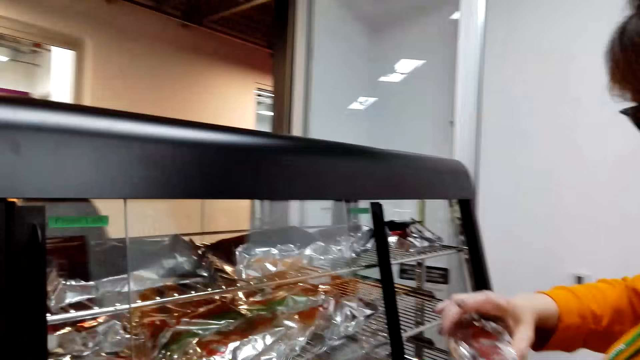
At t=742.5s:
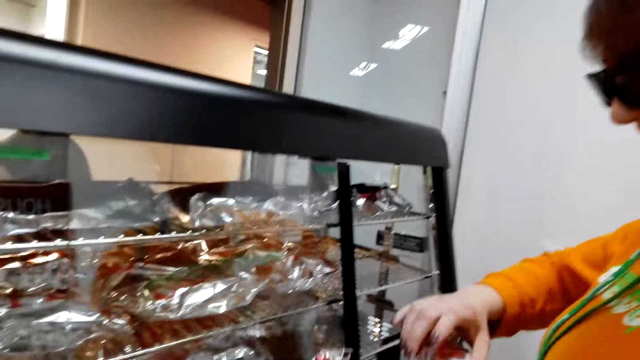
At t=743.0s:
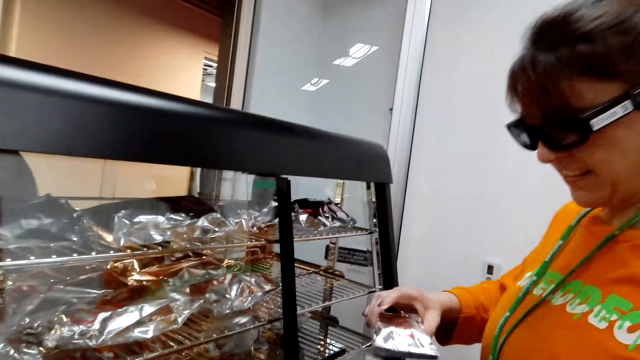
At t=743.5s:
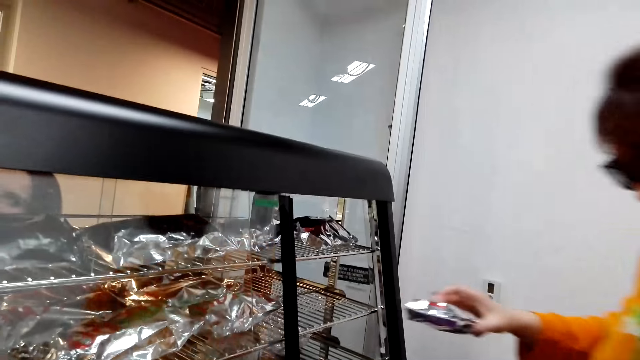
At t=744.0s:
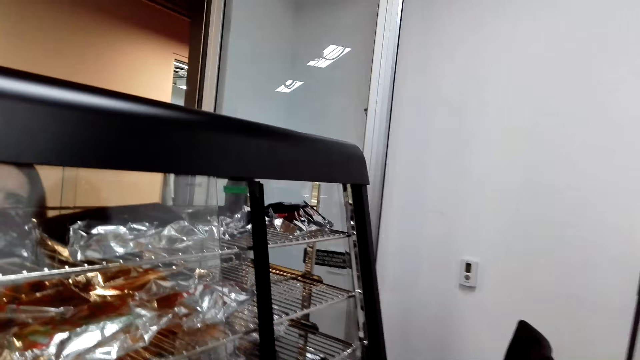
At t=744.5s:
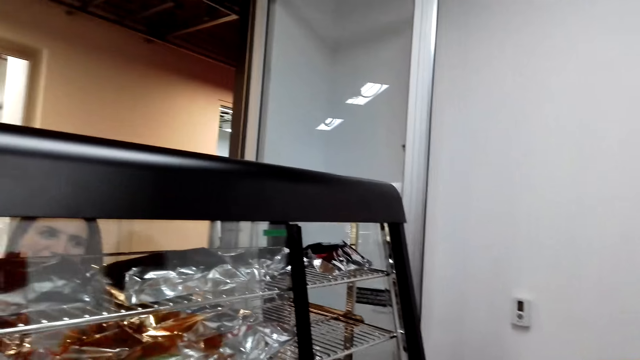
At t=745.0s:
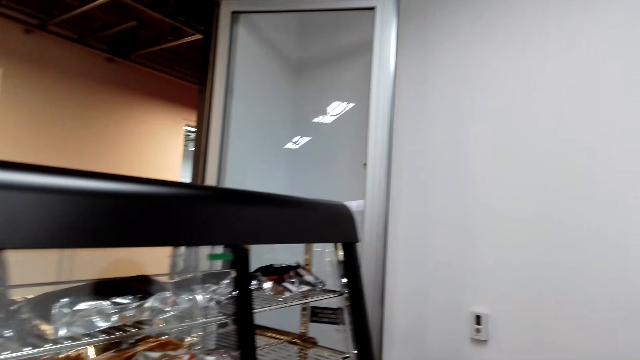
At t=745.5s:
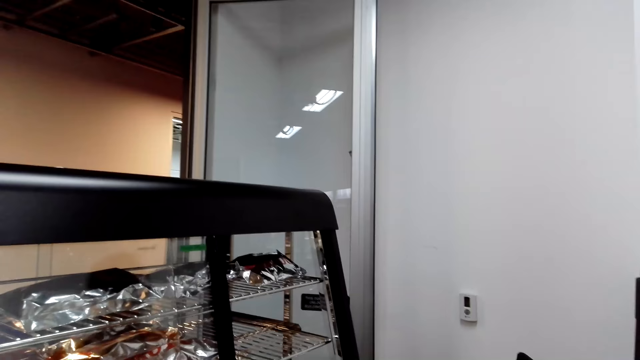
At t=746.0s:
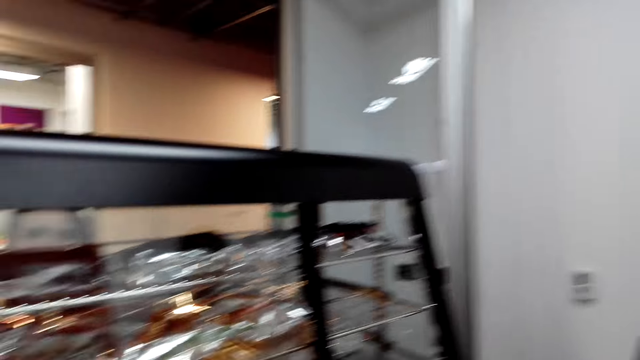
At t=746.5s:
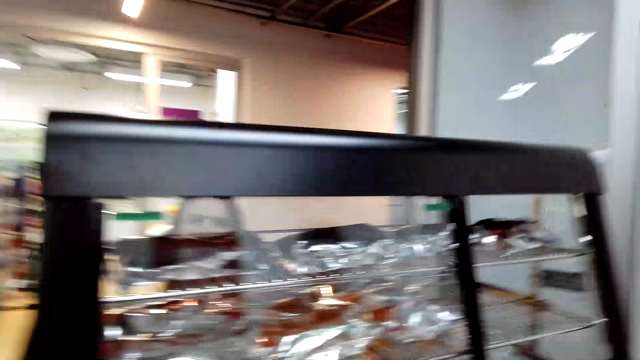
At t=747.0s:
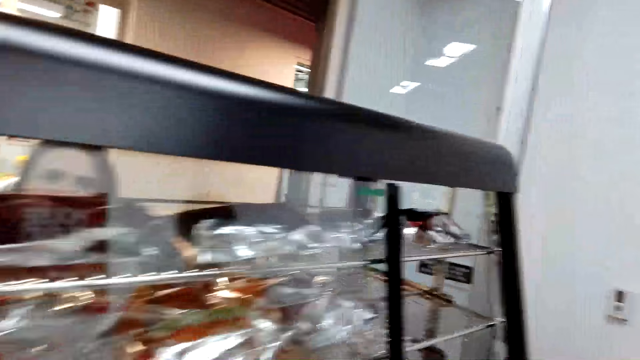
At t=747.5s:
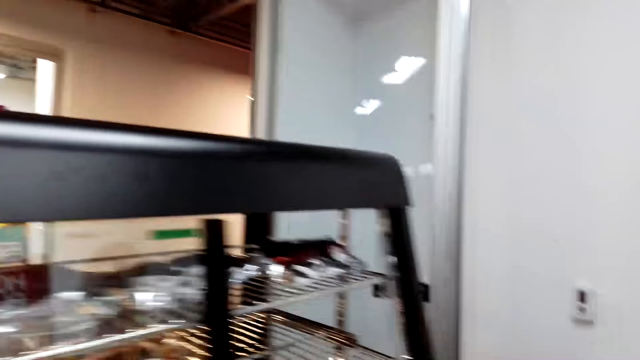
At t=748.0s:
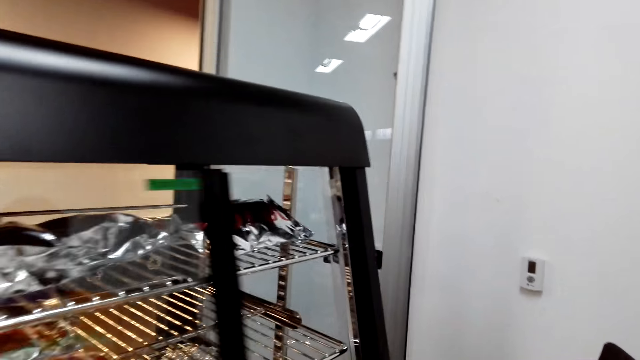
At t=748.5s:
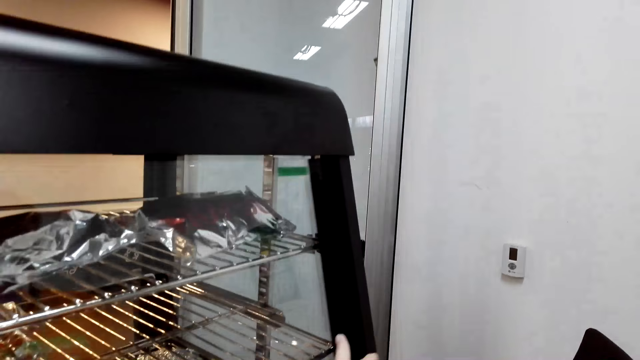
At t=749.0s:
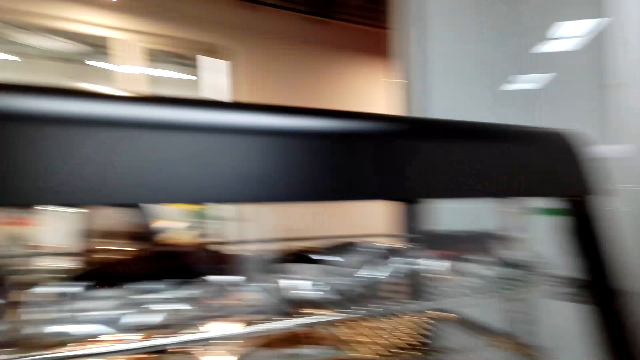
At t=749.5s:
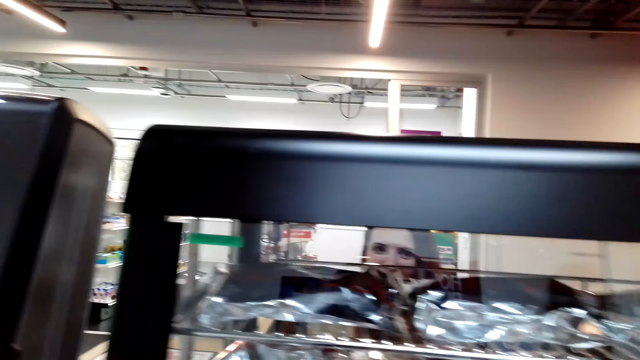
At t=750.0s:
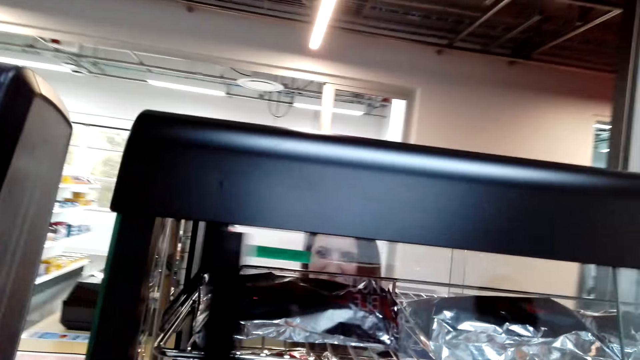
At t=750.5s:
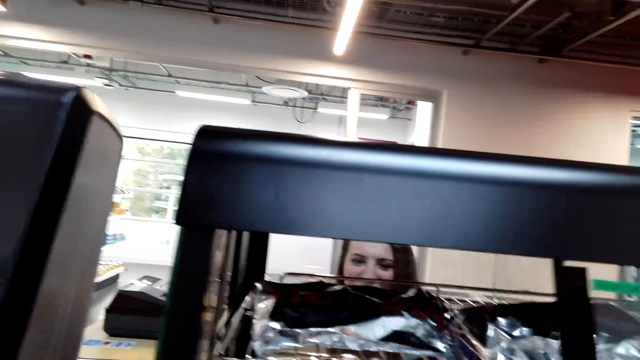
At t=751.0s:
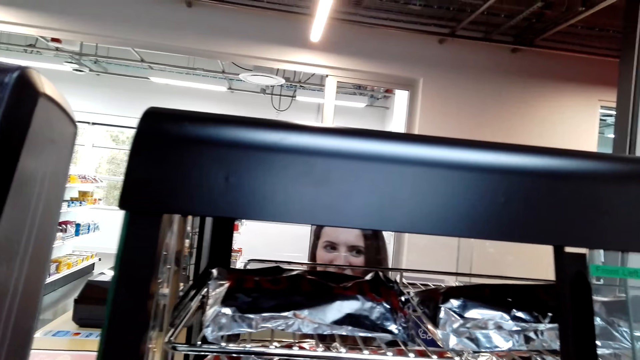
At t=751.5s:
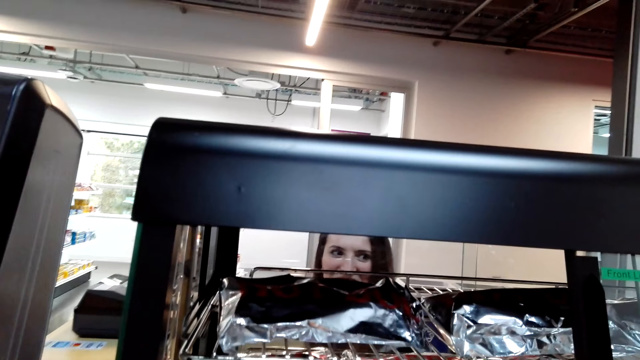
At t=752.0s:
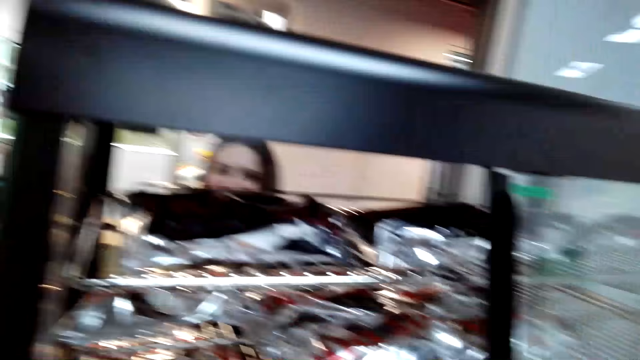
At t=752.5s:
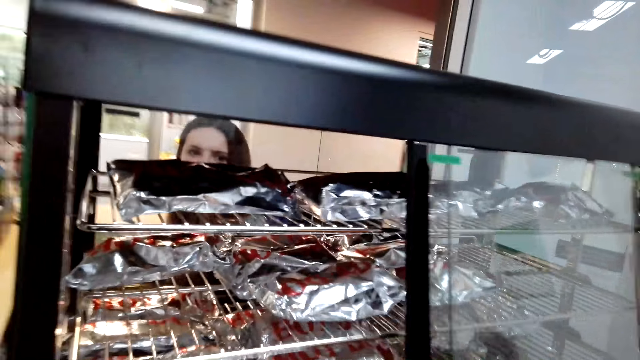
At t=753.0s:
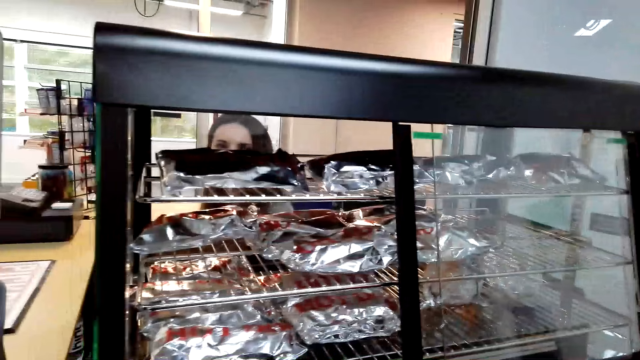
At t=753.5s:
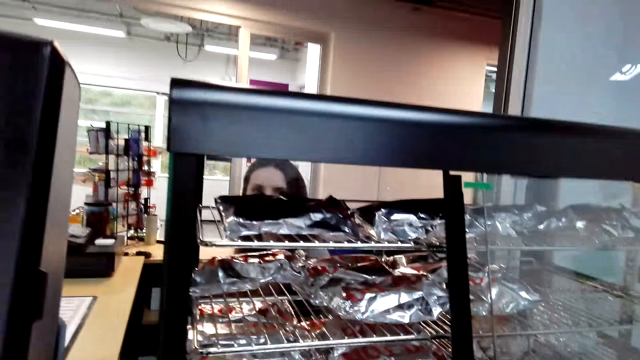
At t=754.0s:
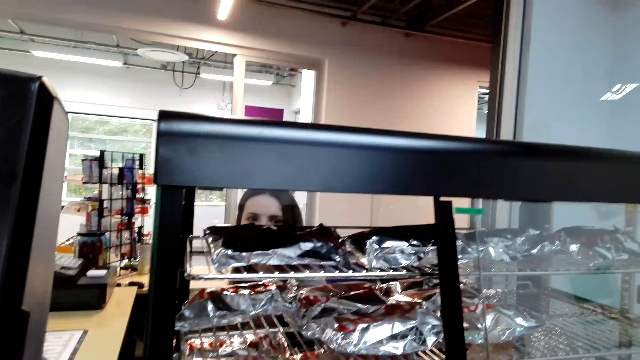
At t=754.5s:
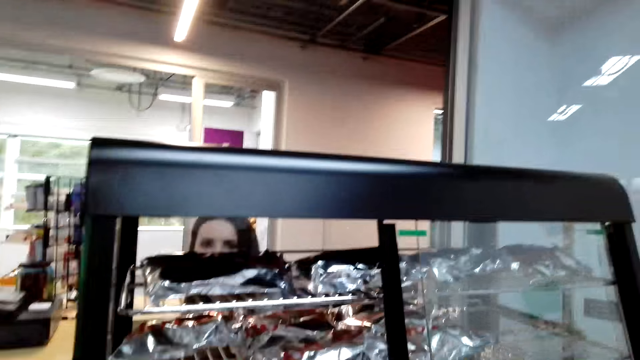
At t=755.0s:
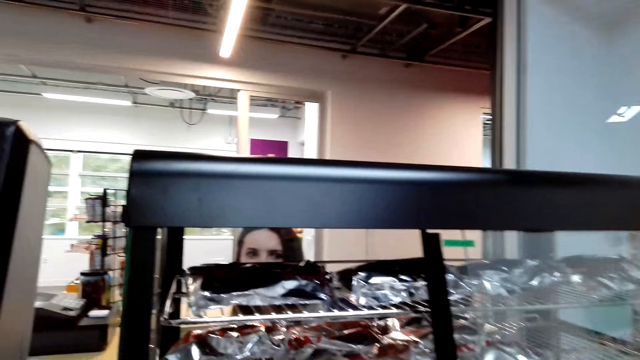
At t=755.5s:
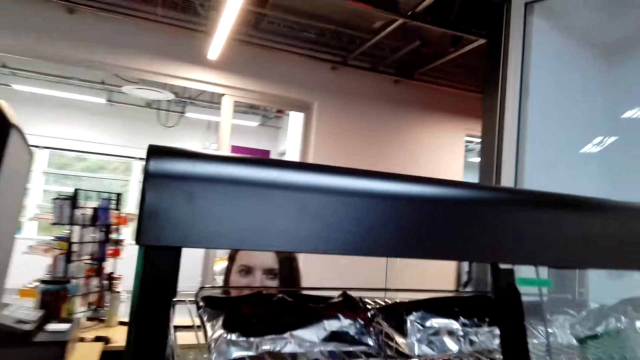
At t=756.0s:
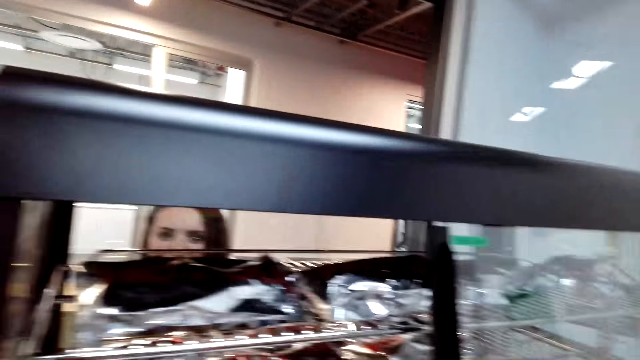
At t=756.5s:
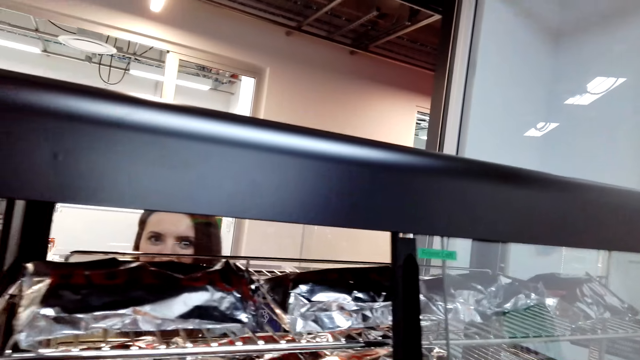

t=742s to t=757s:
A woman picks the items on the shelf and moves back. The camera wearer slides the glass. They look at the items on the shelf.

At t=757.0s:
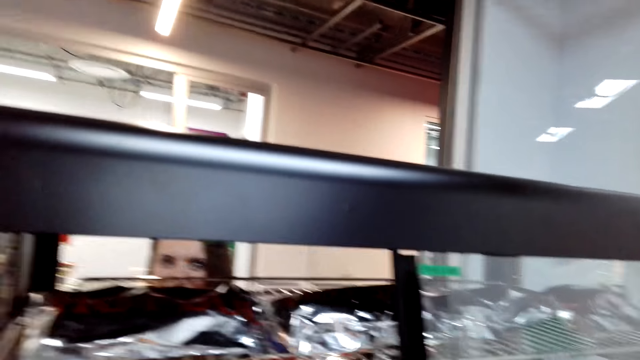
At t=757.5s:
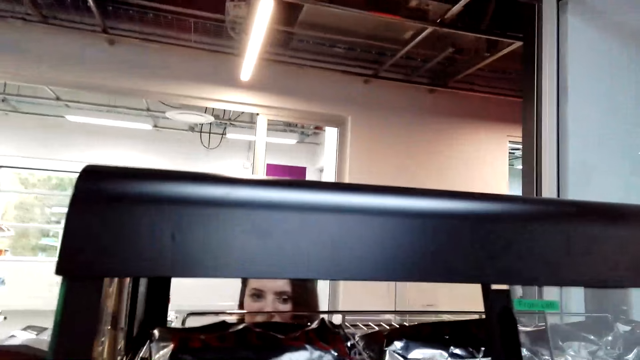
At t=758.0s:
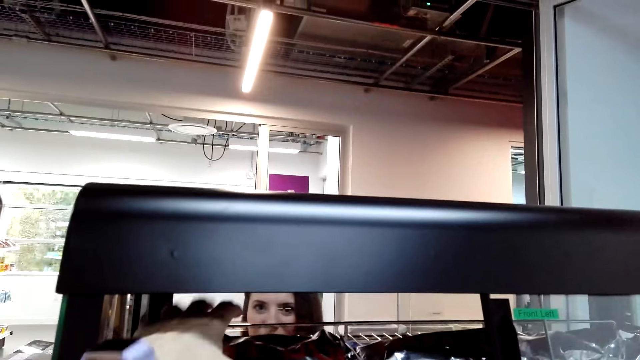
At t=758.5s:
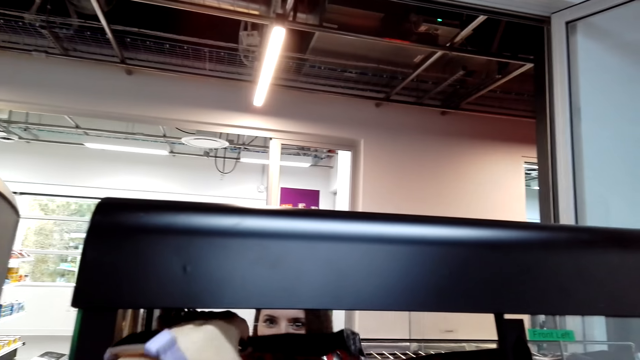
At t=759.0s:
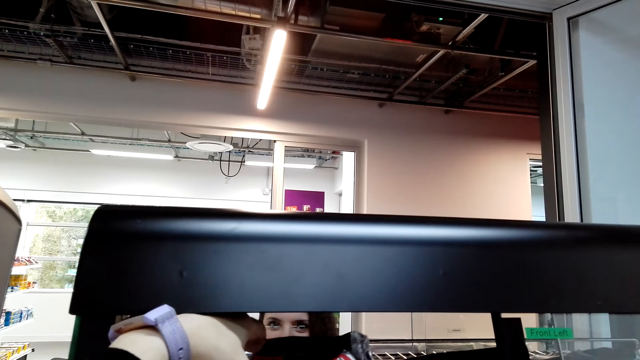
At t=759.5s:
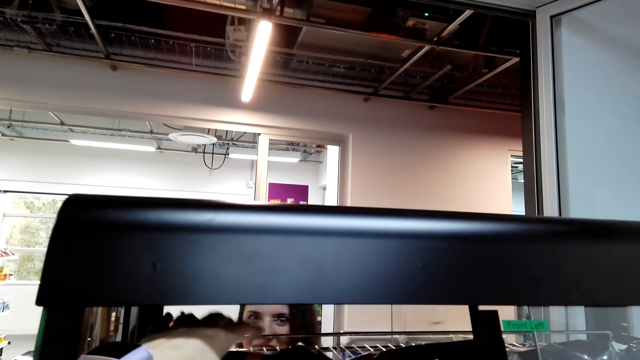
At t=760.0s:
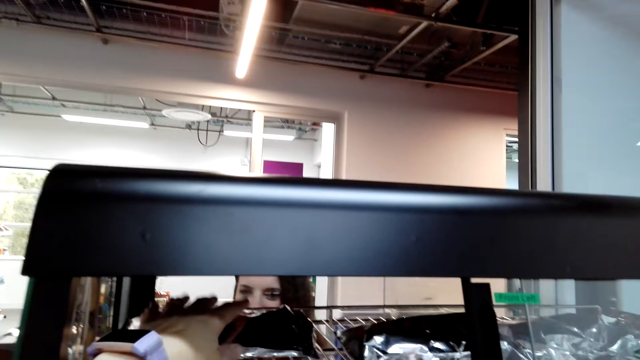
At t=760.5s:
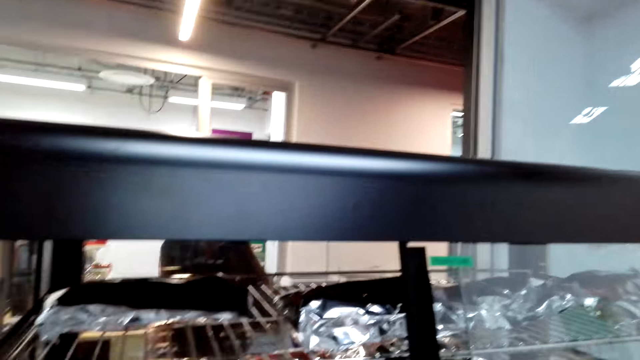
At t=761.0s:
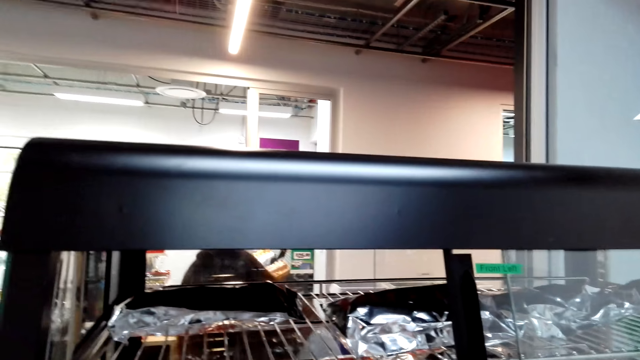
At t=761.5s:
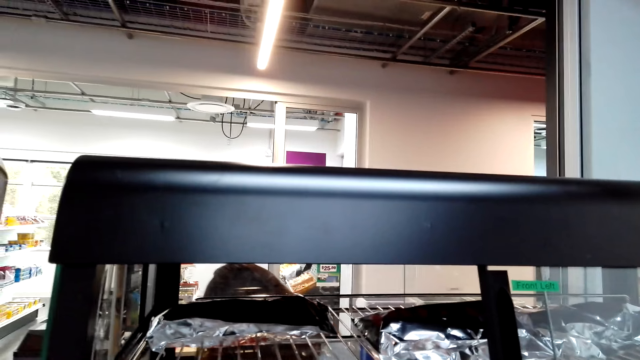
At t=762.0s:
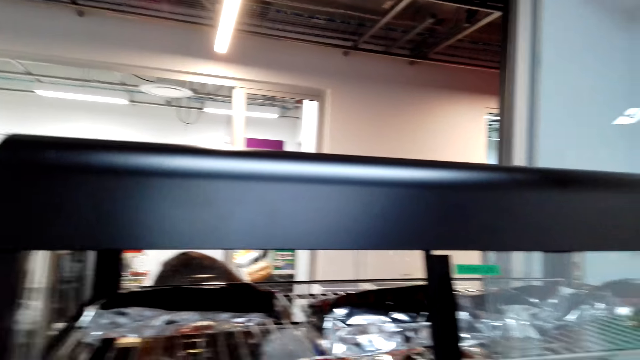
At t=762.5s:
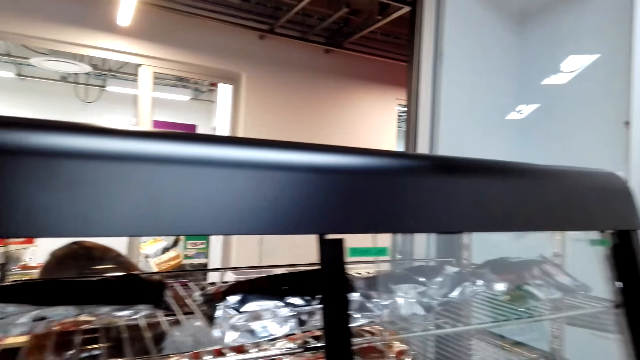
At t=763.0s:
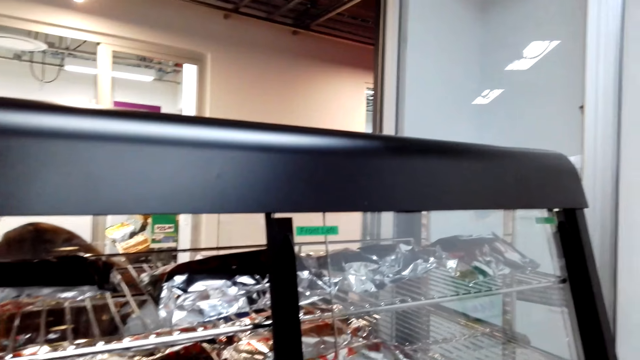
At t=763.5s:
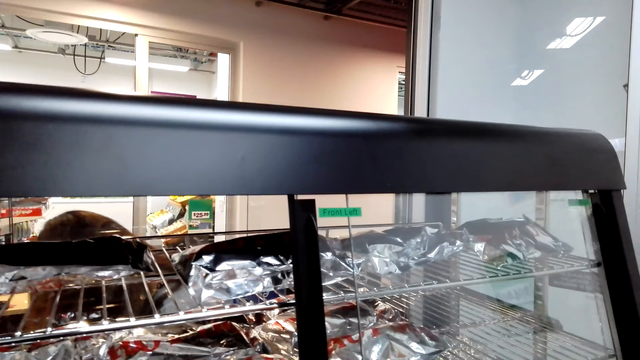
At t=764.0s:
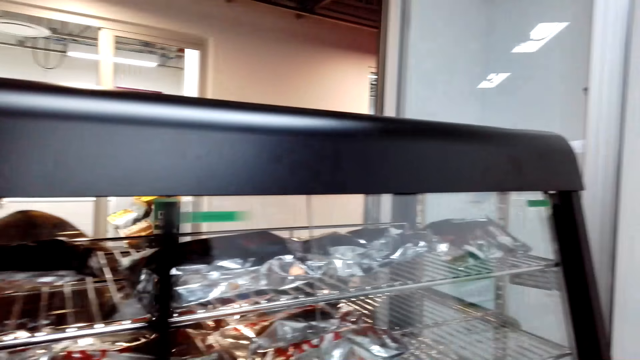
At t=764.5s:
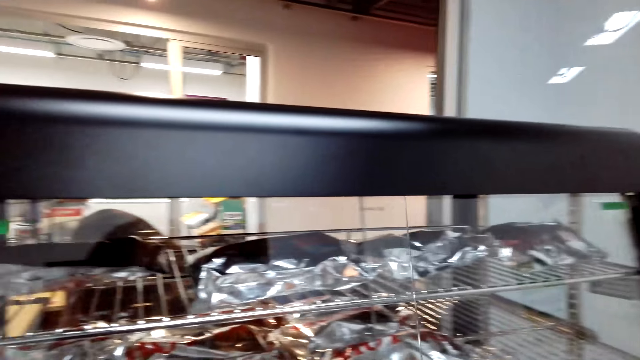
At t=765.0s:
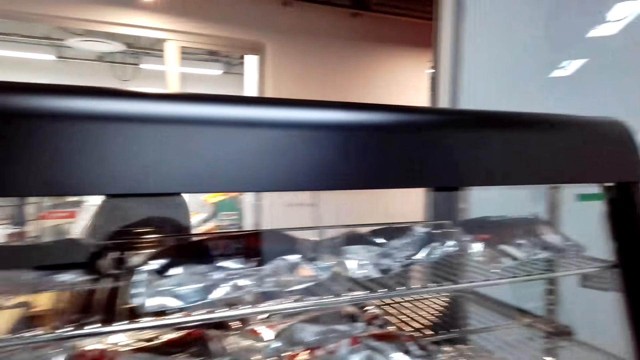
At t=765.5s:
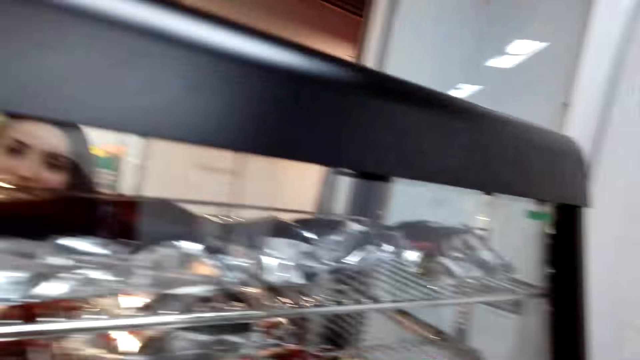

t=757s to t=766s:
The camera wearer picks a snack from the display. She moves back her hand. She slides the glass.
